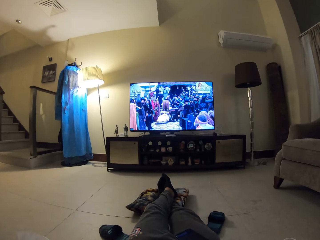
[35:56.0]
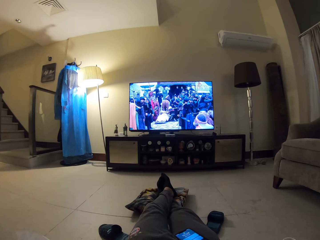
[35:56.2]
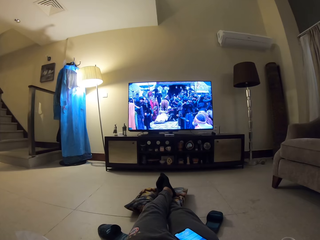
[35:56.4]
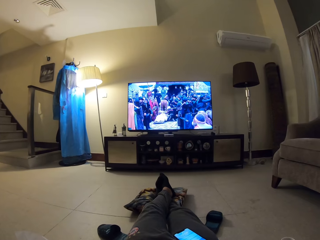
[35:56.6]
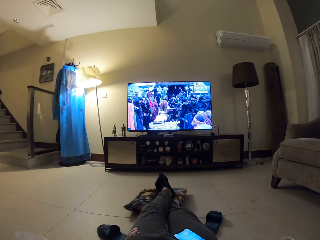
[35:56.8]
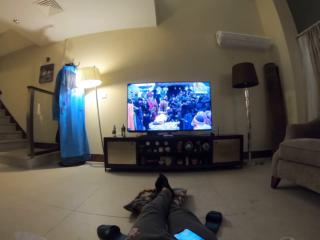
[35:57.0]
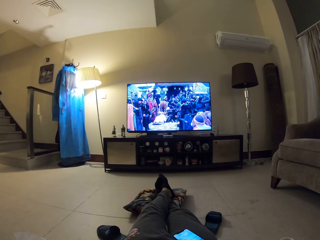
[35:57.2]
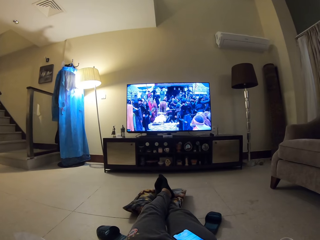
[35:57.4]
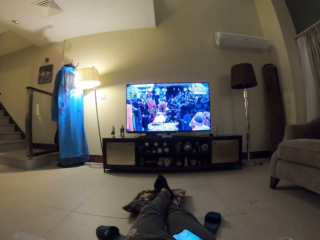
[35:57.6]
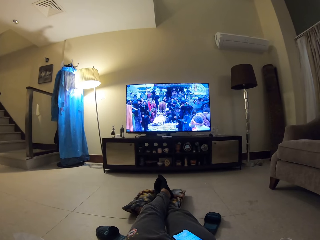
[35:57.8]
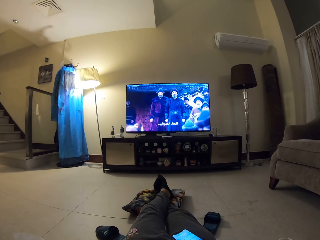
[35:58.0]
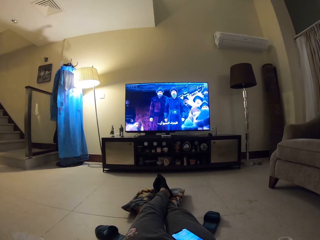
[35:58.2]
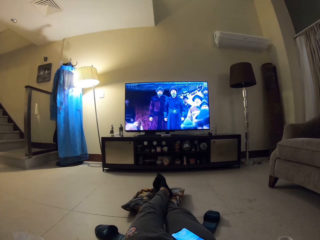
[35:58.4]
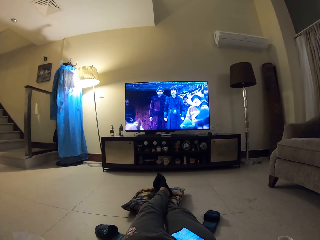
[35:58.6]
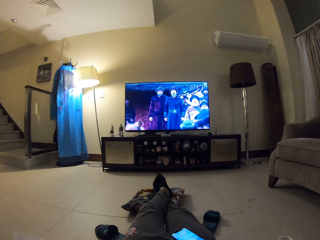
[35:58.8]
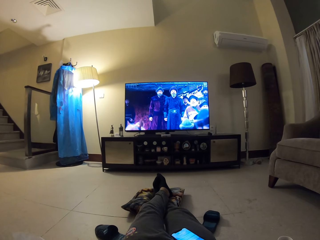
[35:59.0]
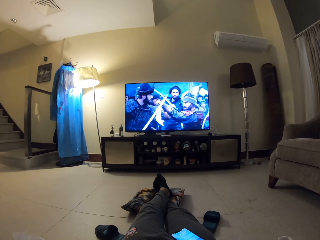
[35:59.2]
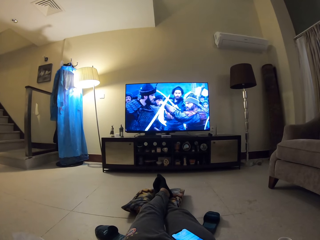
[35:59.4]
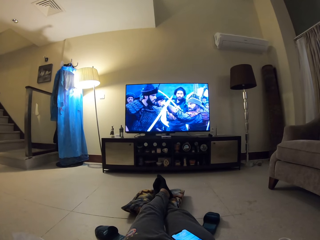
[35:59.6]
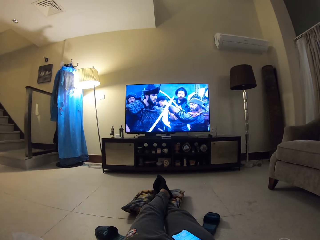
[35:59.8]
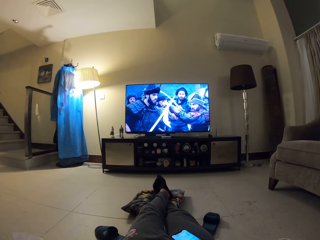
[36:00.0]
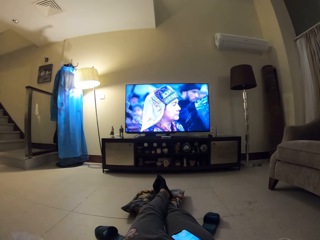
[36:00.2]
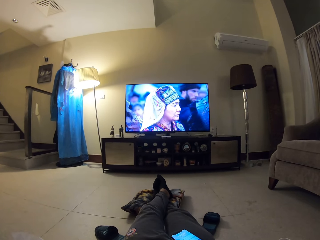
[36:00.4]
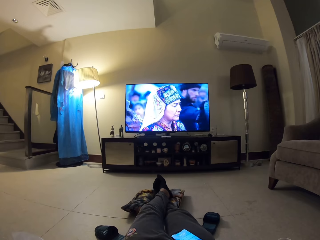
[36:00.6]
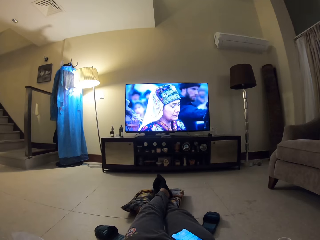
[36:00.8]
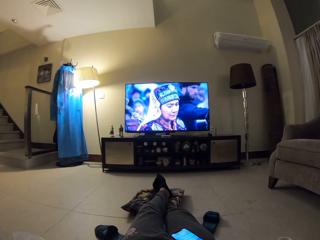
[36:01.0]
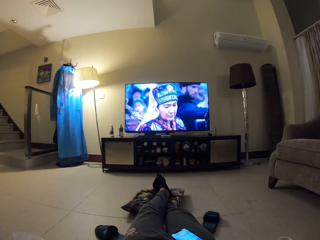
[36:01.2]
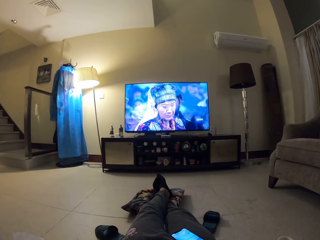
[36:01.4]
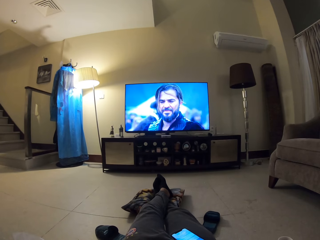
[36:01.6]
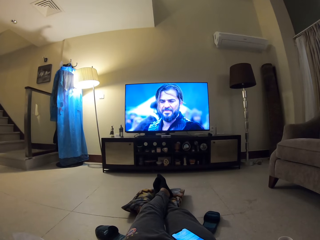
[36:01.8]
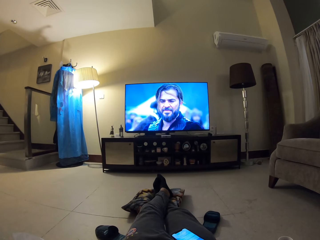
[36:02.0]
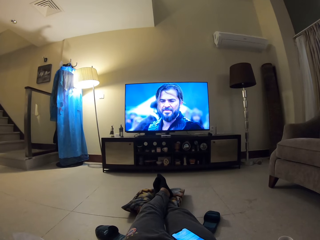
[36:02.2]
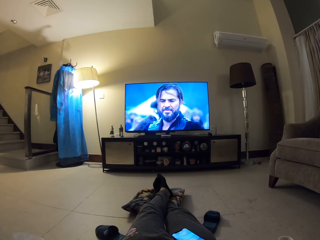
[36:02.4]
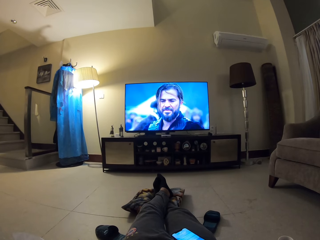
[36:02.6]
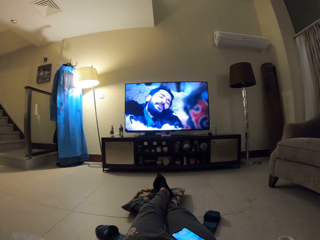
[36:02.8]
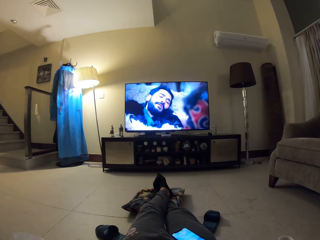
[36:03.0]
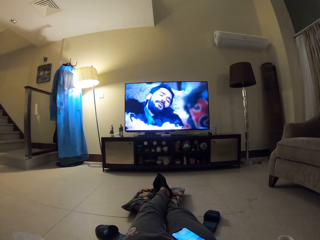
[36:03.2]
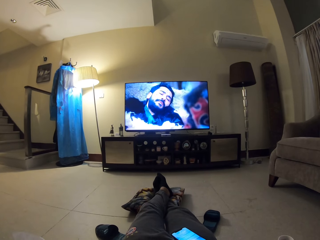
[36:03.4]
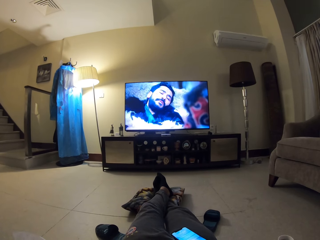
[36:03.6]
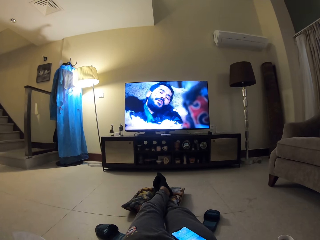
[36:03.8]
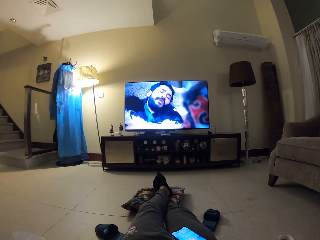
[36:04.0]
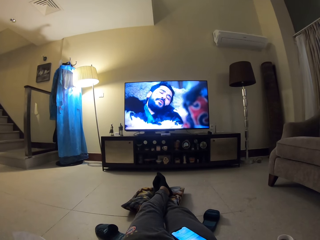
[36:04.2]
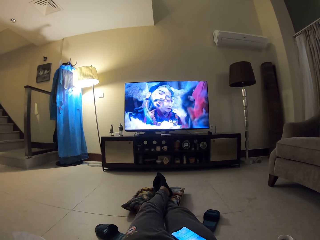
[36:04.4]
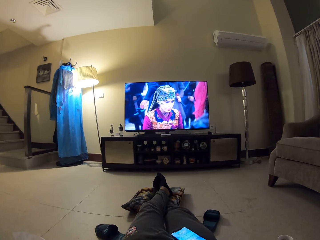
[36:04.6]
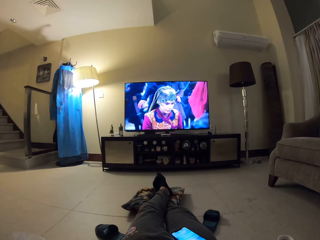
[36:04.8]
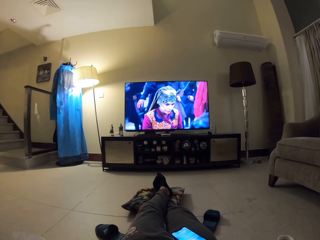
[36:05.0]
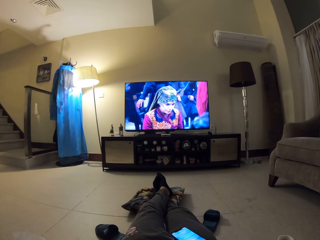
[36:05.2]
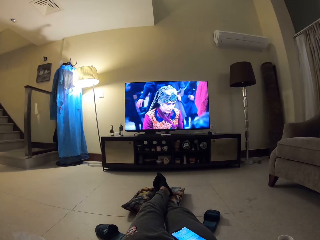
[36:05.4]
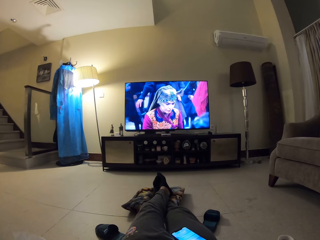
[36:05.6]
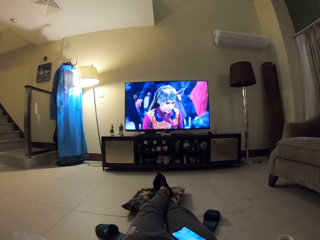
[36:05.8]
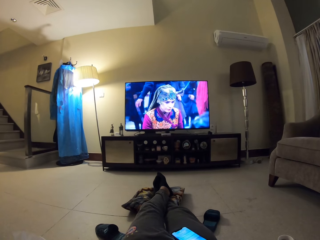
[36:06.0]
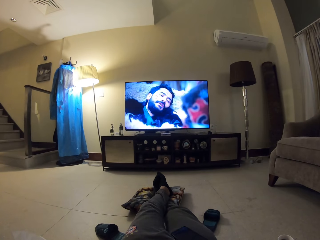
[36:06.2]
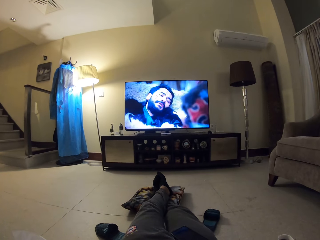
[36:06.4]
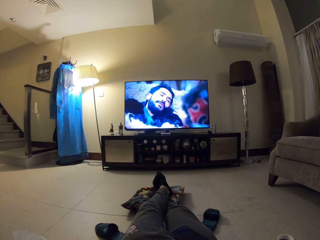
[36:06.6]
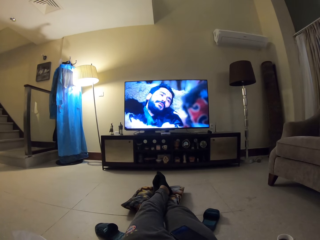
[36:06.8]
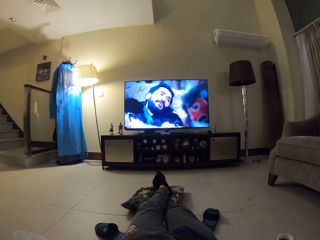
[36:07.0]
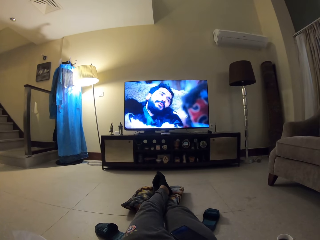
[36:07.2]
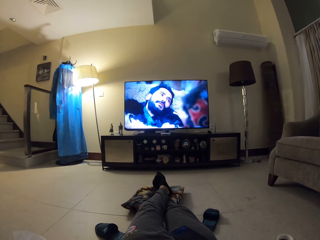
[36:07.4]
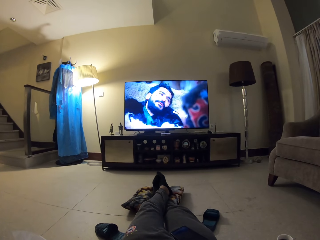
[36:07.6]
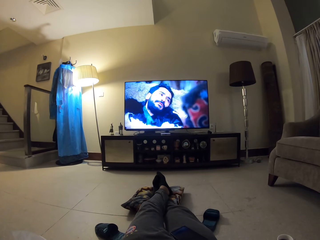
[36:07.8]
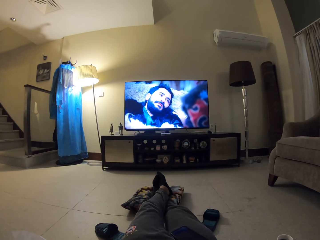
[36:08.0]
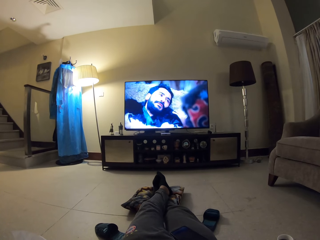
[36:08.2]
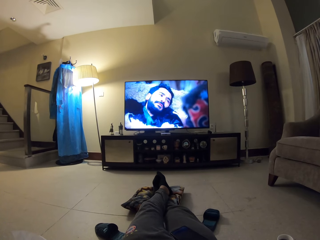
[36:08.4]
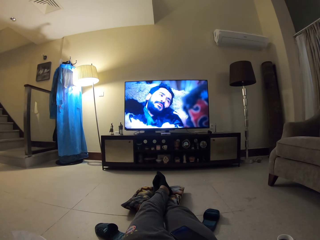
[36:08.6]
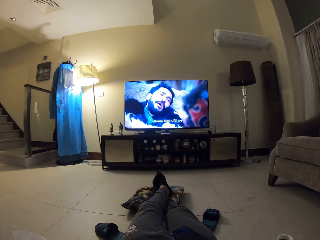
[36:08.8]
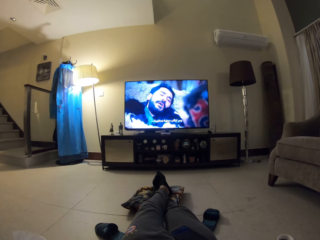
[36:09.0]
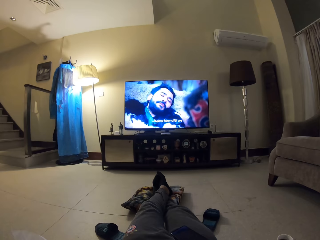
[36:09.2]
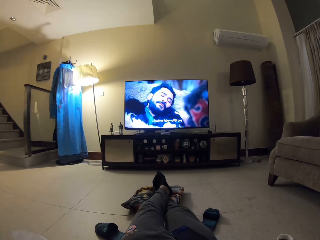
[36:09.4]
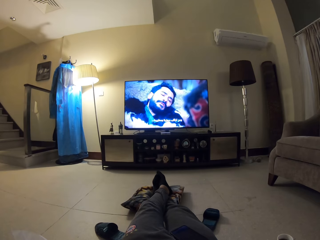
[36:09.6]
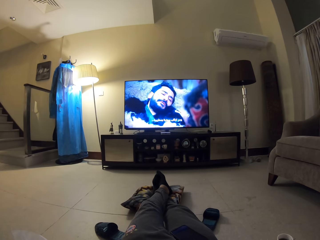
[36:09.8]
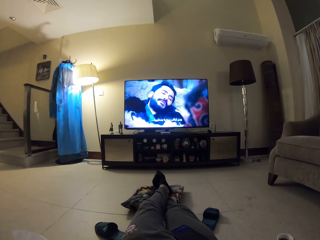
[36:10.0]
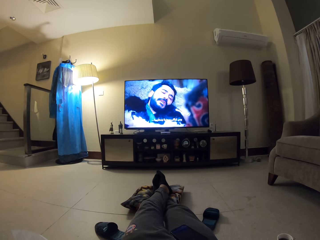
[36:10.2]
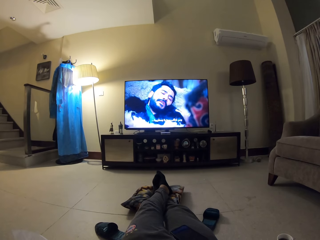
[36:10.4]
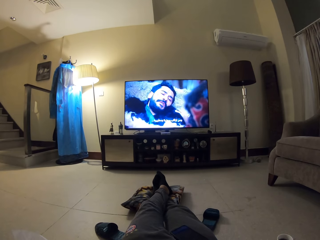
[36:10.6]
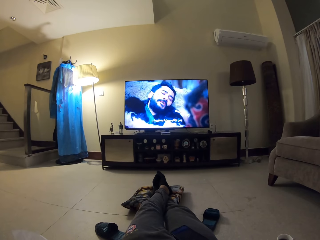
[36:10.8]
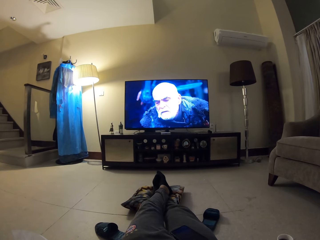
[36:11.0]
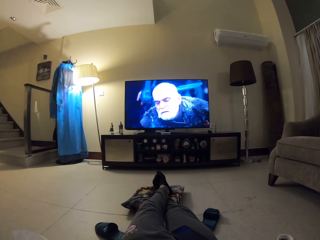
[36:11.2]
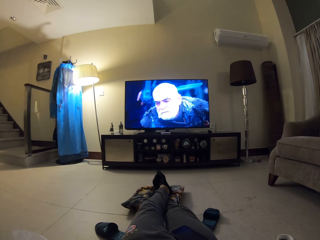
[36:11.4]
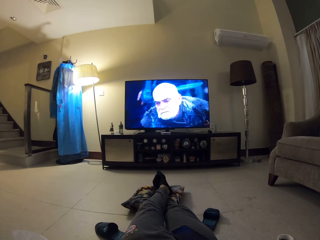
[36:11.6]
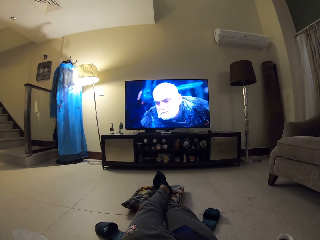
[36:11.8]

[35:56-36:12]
The camera wearer operates a phone. They watch a television.

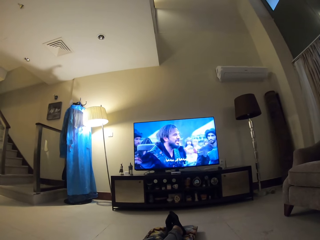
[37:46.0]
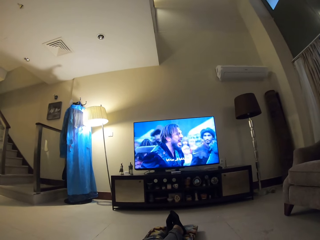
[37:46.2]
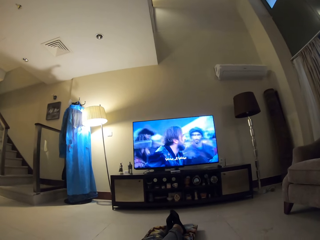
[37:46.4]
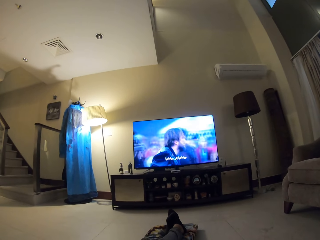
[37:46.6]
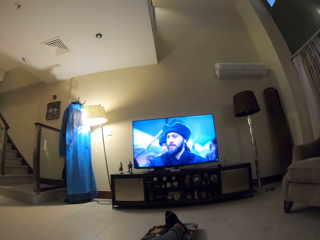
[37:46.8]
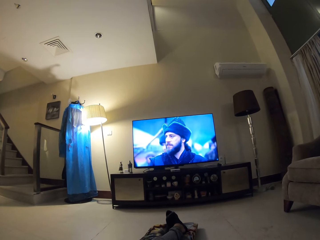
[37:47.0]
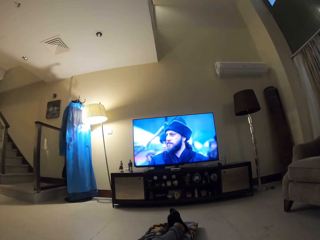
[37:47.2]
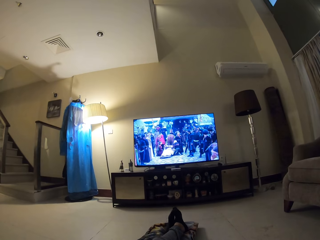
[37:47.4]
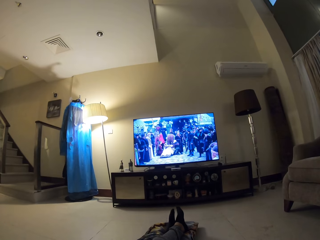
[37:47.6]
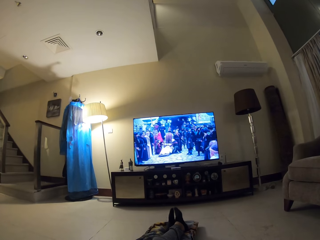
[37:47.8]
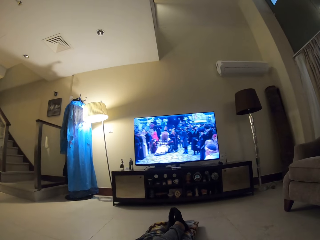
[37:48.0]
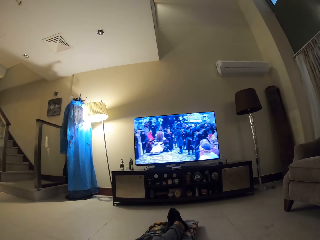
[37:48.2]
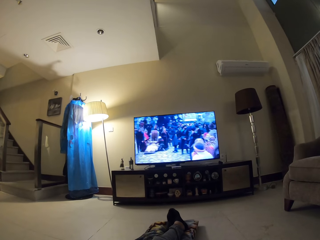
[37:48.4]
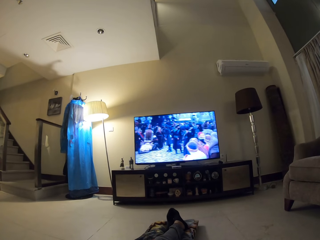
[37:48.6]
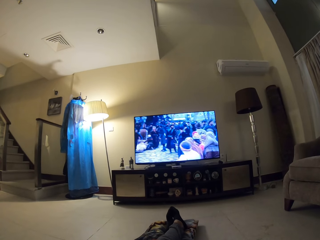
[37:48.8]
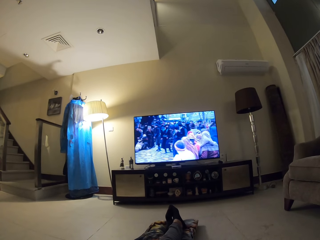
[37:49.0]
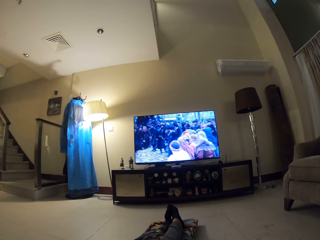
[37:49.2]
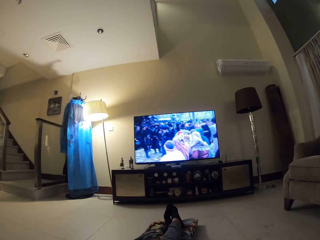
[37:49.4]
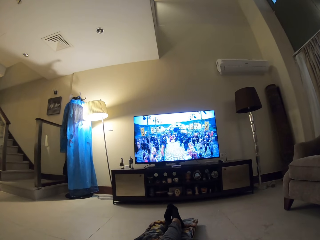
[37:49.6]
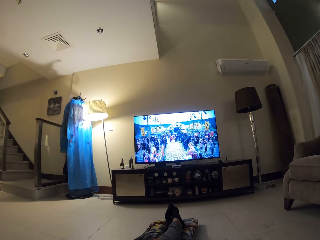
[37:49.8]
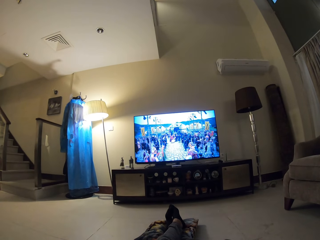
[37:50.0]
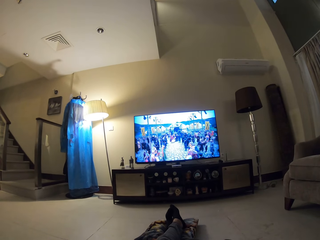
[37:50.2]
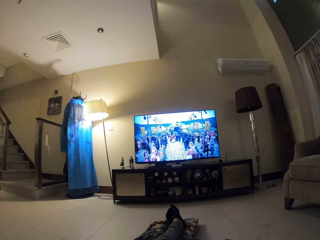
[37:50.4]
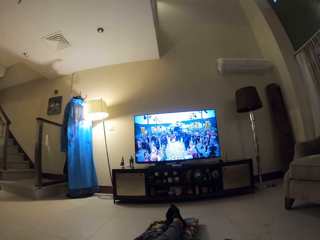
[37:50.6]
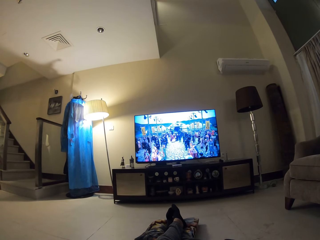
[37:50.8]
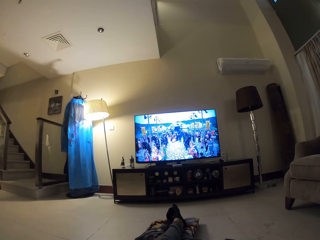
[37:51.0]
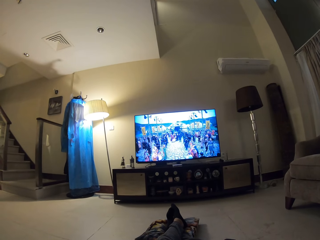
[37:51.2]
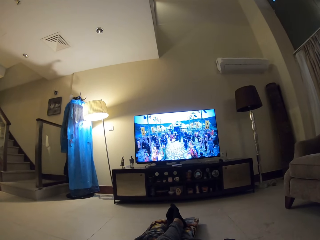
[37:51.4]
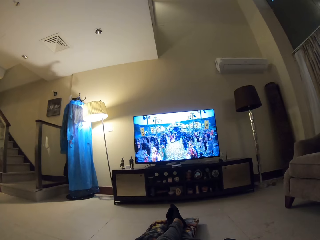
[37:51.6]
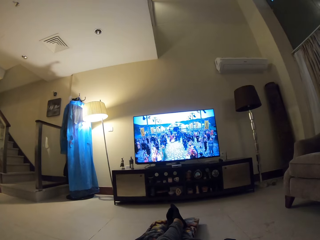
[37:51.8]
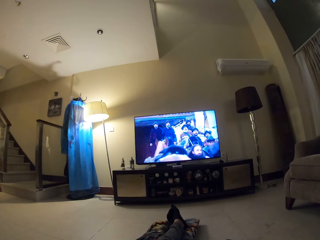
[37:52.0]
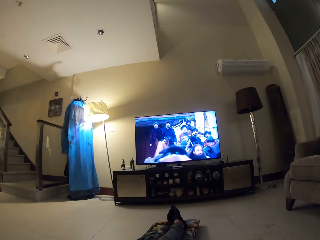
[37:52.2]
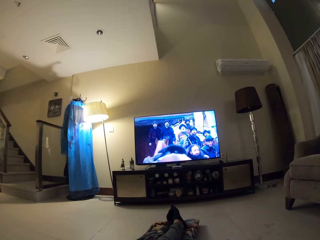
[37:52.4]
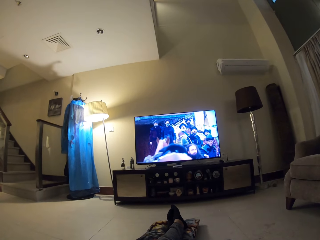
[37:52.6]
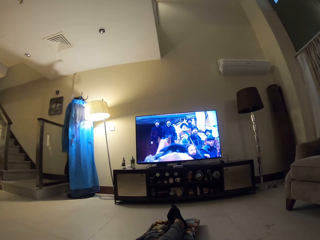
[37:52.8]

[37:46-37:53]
The camera wearer shakes his legs.
